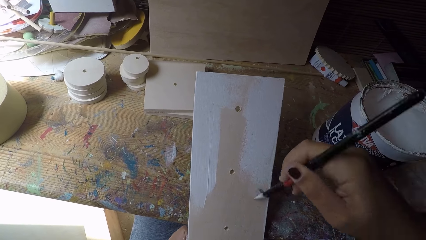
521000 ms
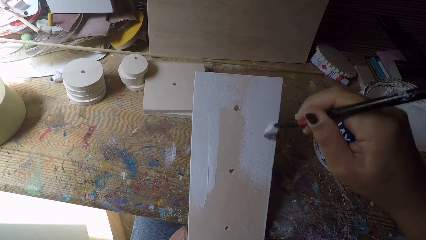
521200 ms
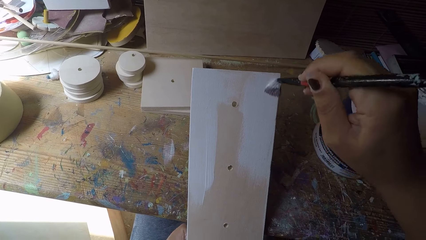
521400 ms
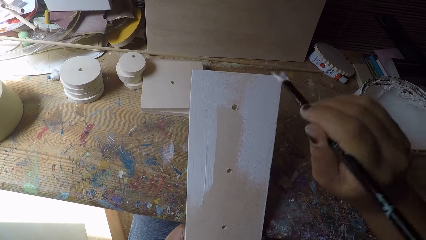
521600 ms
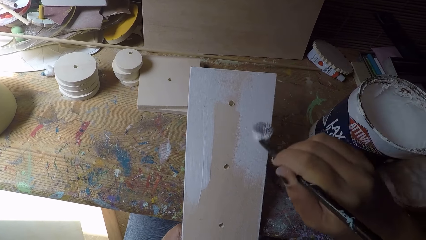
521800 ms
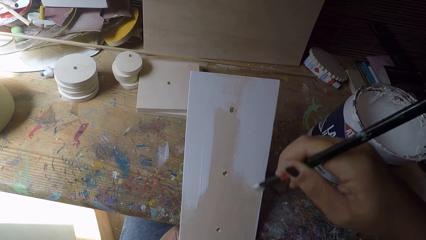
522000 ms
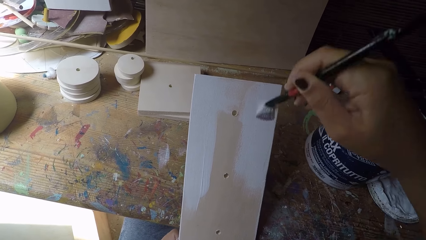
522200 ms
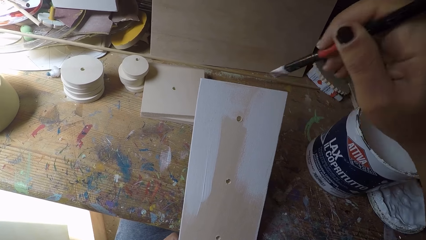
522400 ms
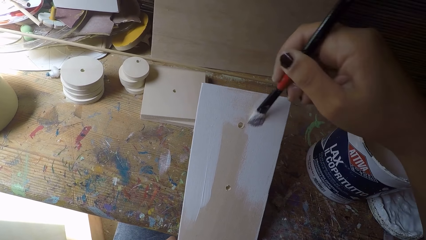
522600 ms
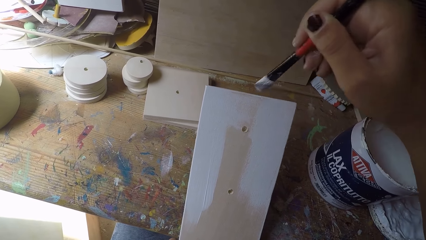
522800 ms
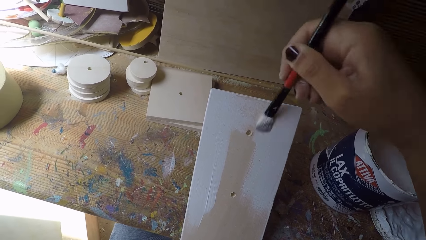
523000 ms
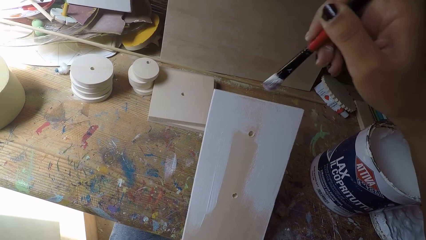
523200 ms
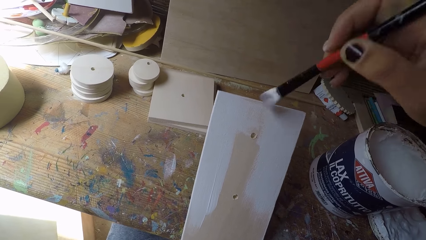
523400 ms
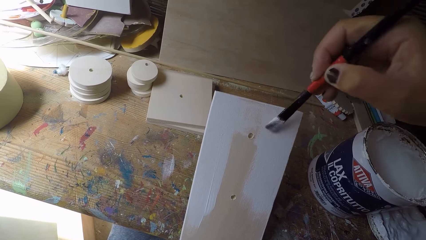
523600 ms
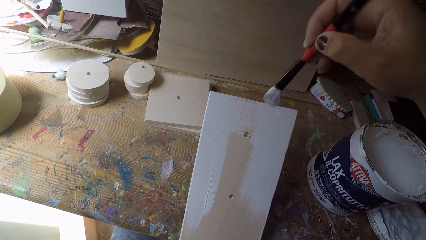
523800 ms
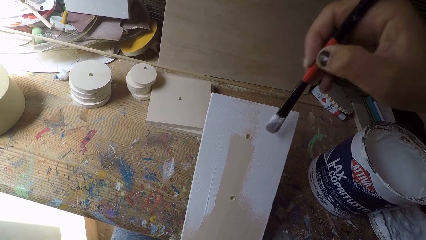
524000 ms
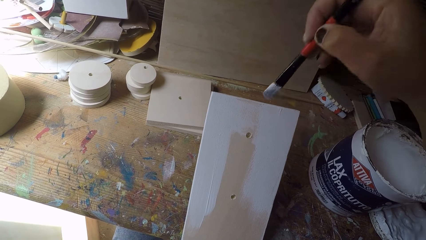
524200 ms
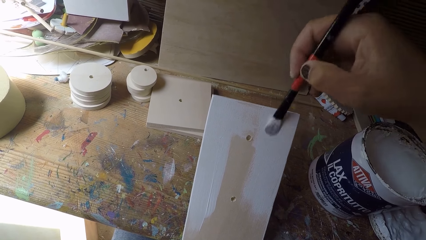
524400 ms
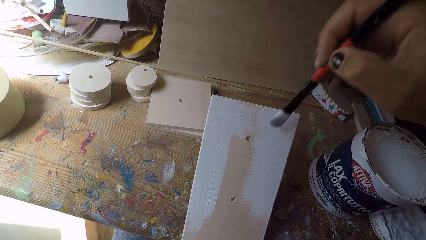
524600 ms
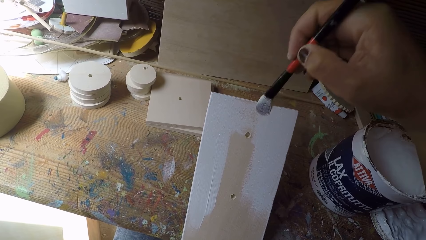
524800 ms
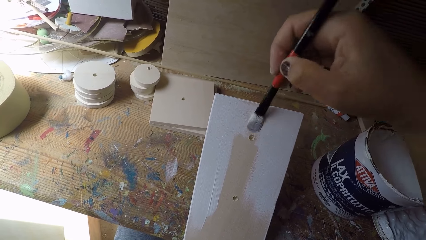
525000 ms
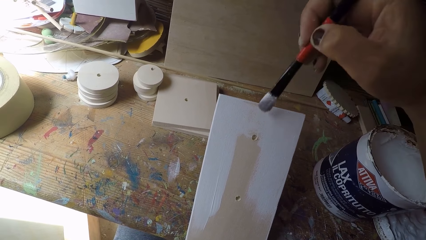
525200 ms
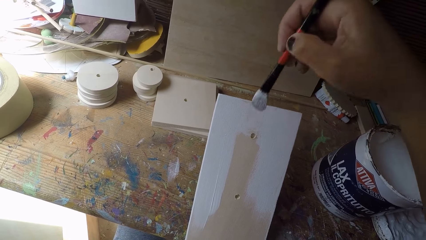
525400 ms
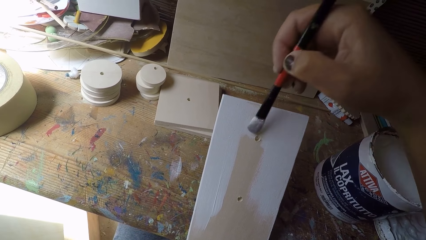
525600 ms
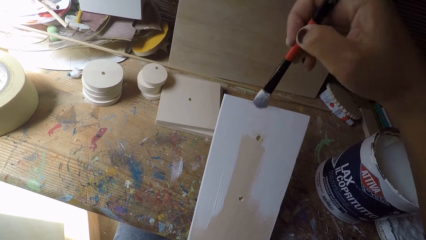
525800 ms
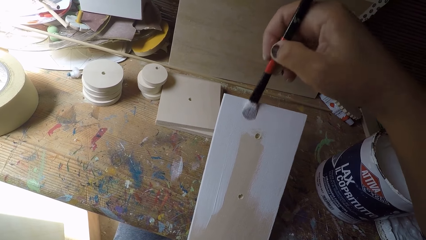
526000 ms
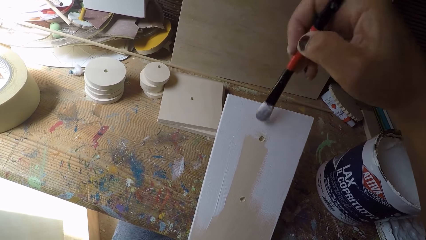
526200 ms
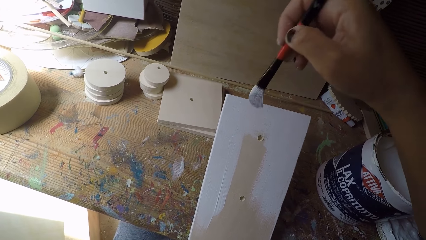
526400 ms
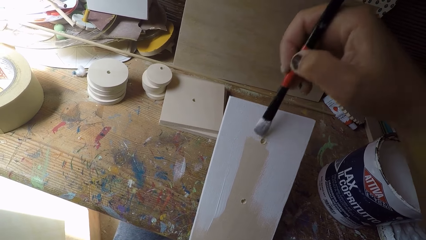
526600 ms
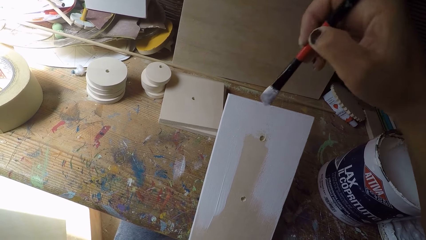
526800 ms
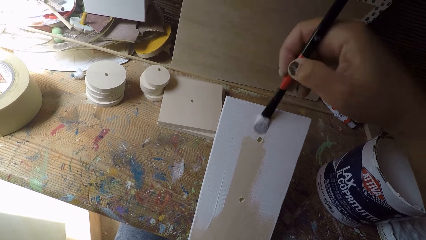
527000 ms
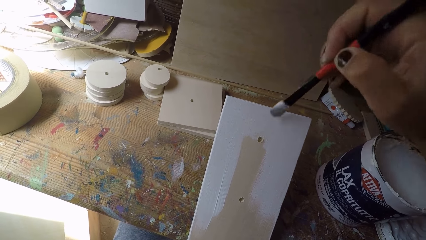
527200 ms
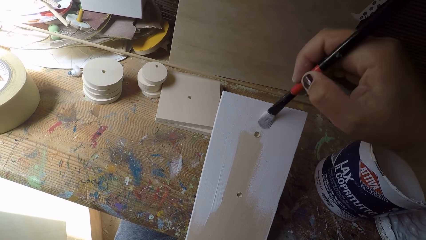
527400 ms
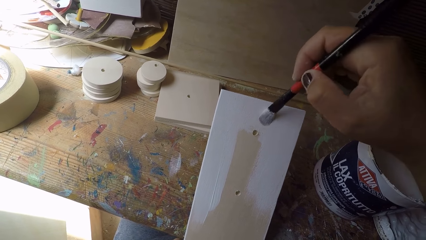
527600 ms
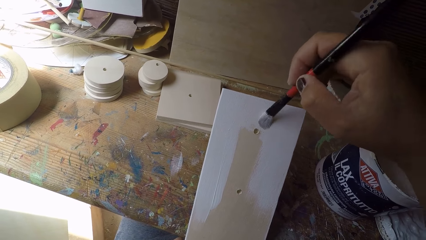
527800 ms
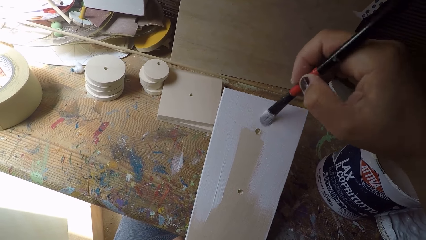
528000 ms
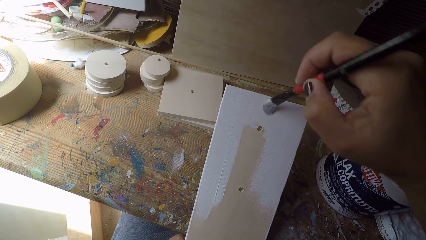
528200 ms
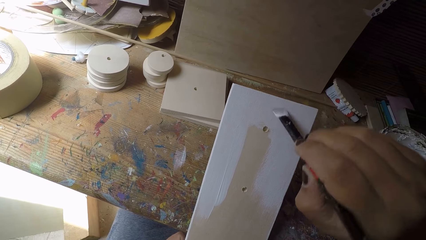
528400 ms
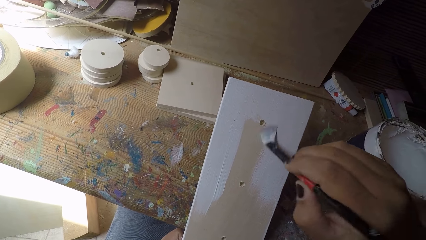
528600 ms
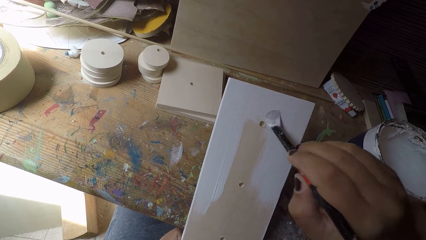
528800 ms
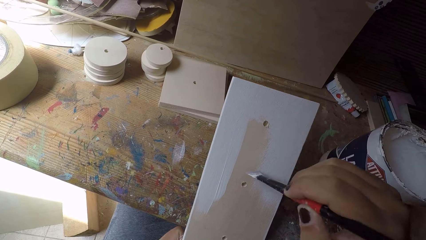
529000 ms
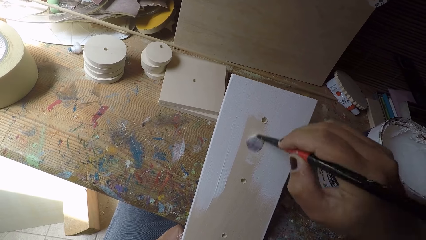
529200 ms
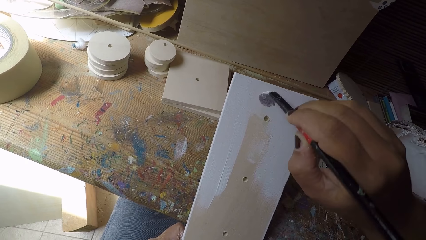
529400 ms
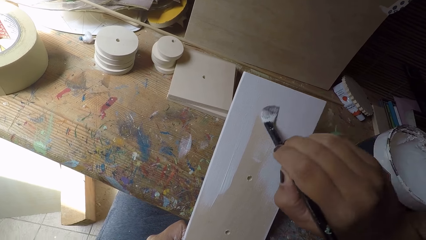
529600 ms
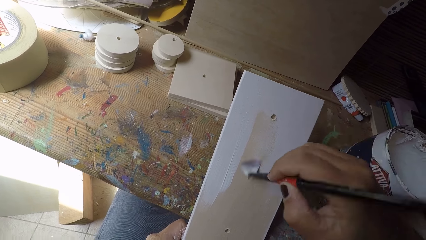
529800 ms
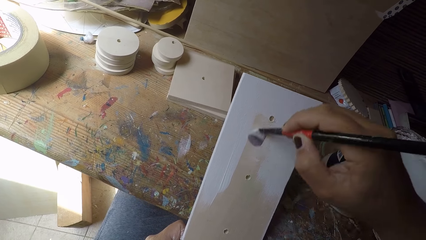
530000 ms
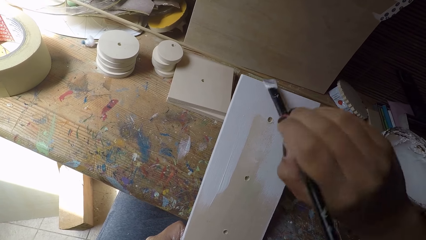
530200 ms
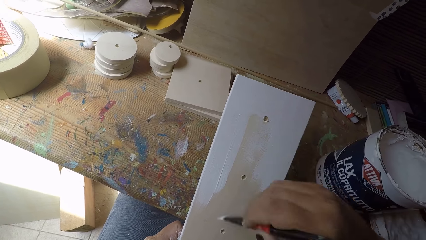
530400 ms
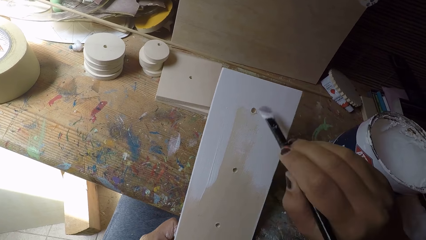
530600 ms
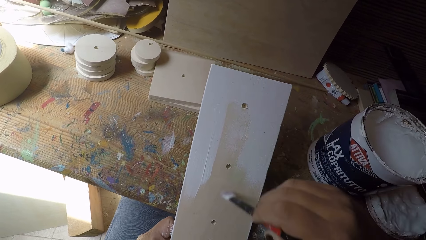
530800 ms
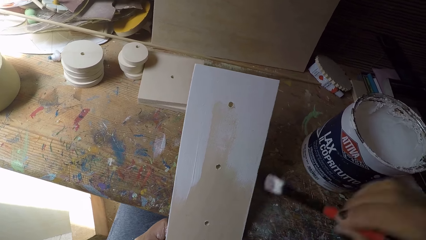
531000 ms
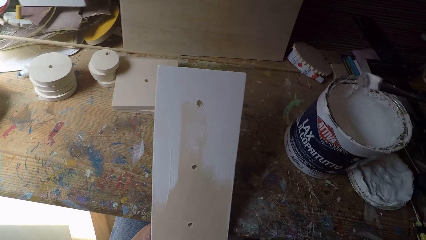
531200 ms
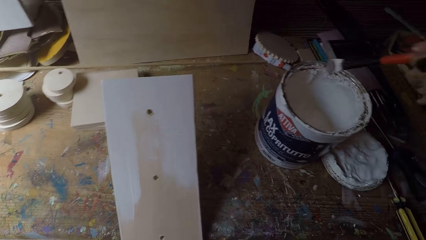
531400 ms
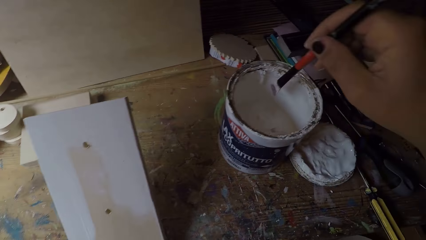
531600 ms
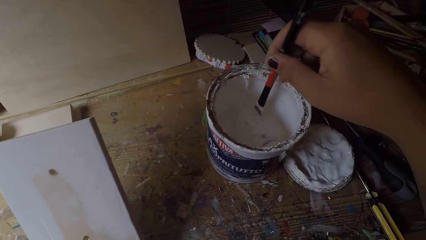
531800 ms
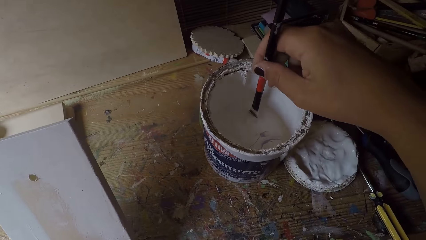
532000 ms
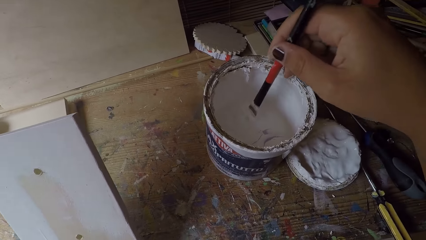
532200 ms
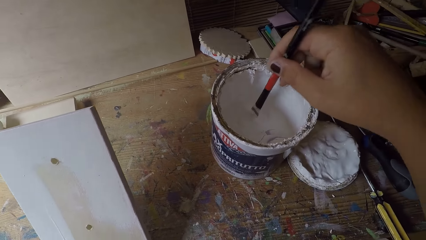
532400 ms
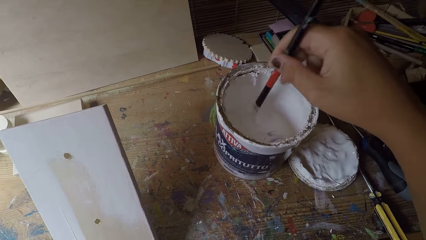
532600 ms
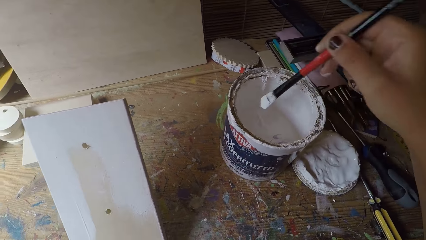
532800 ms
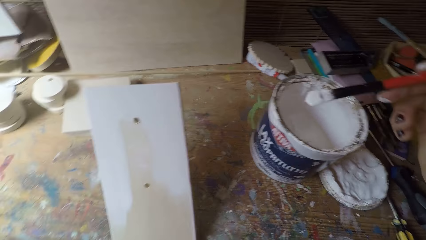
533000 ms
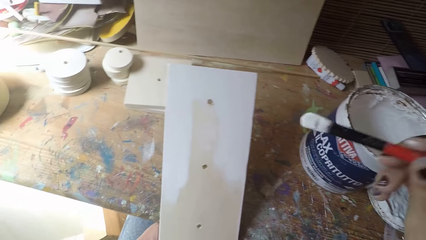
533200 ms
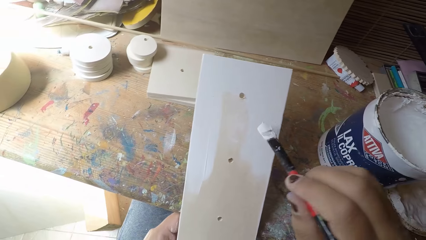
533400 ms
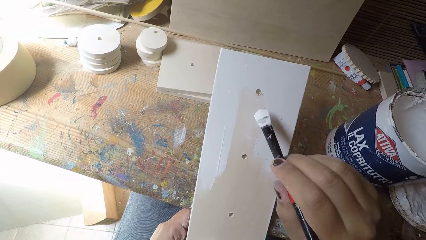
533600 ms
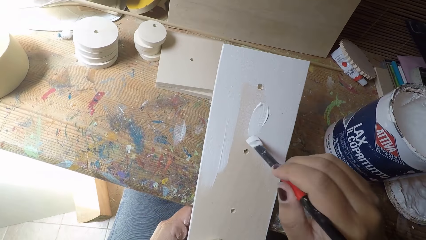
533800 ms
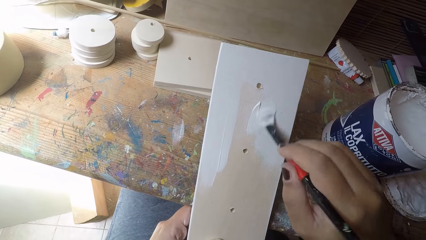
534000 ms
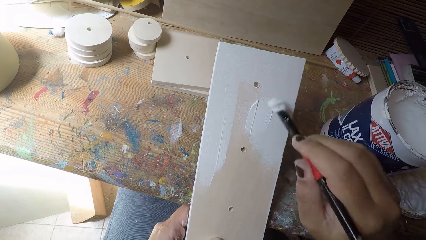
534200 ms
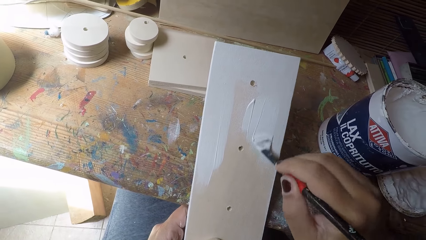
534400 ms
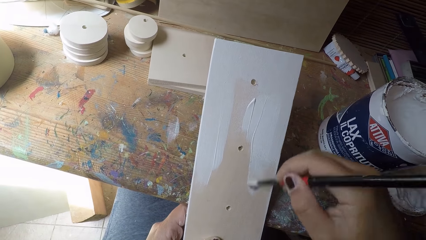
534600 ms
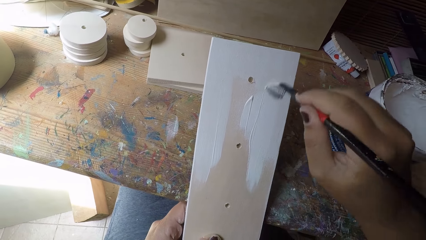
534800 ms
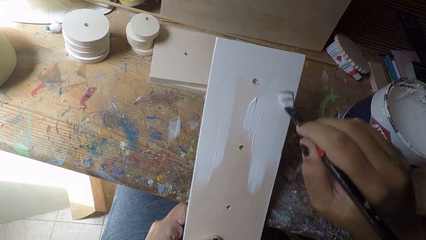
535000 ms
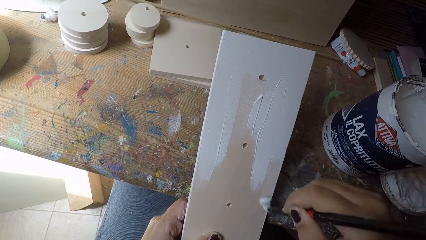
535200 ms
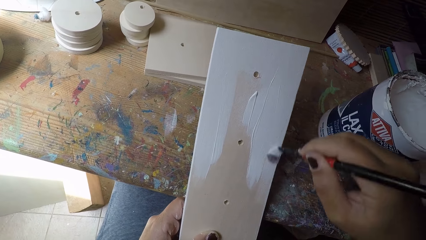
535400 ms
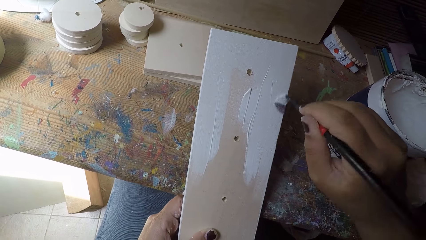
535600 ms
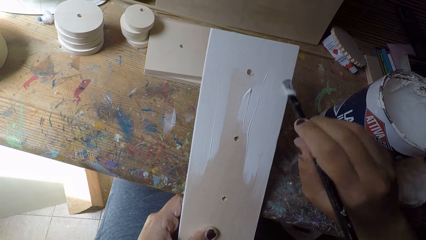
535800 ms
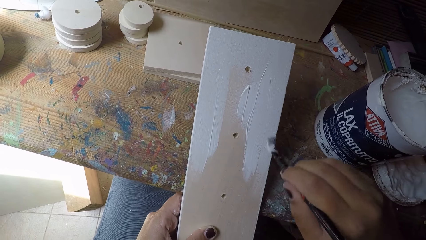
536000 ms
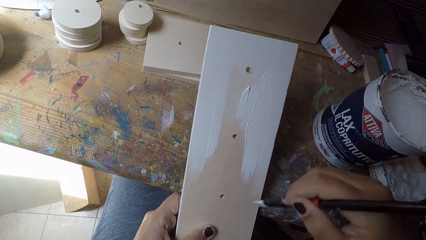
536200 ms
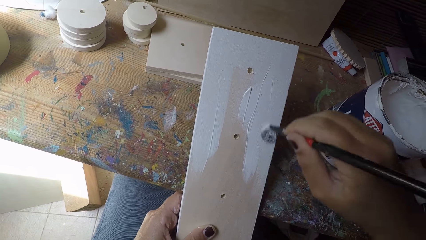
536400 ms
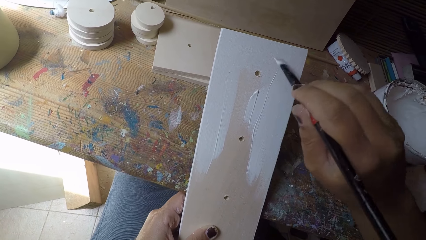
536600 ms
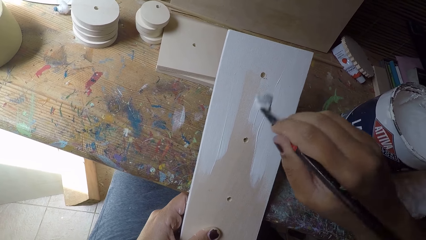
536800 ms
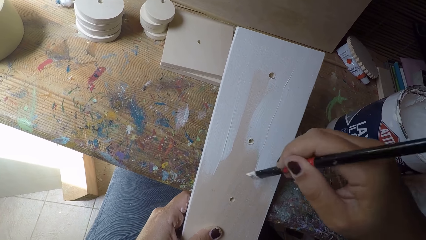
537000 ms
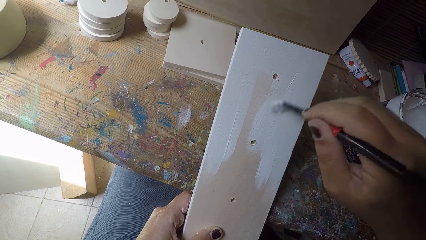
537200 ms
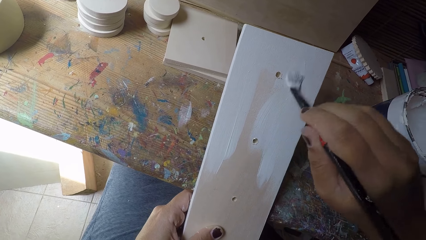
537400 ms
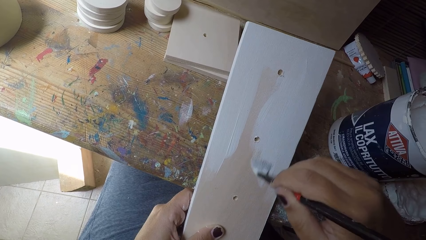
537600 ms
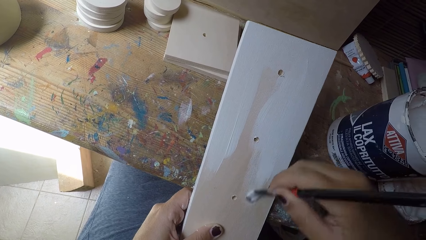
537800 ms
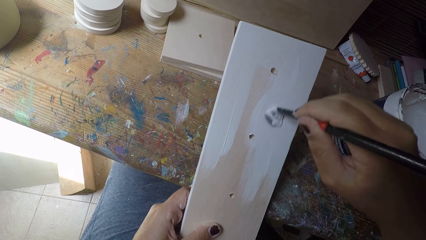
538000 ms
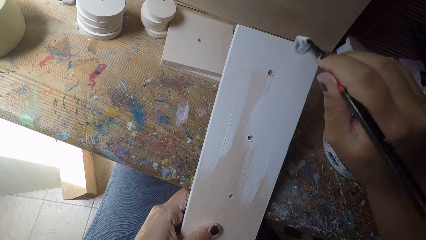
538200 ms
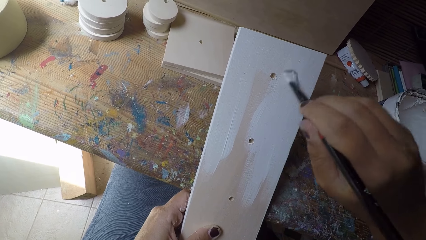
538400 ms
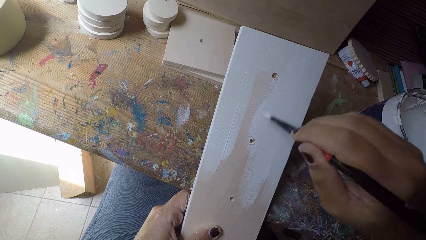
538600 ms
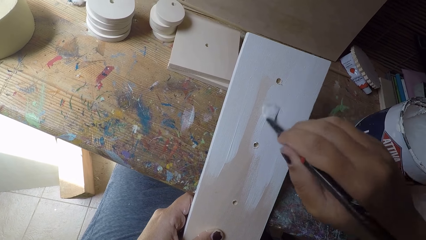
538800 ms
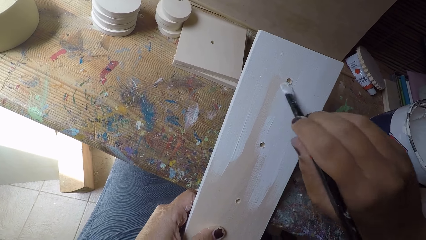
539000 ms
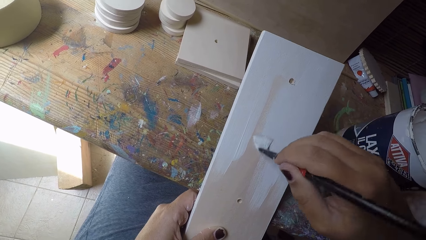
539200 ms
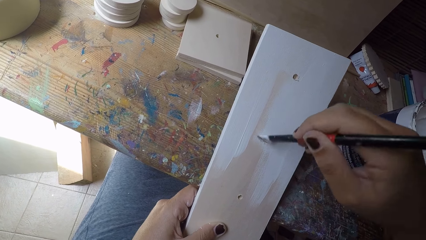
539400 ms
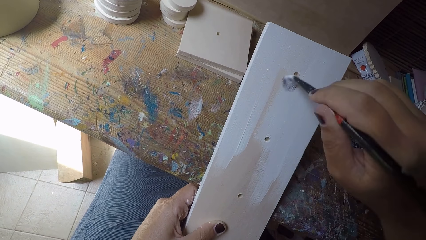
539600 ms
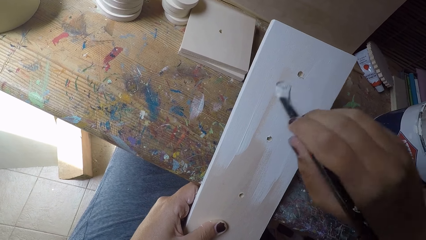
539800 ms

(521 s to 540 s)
The camera wearer dips the paintbrush in his right hand into the paint can. He paints the wooden plank with the paintbrush in his right hand.
